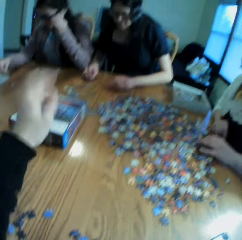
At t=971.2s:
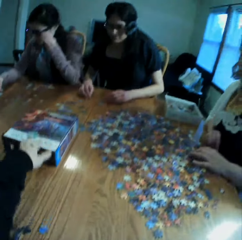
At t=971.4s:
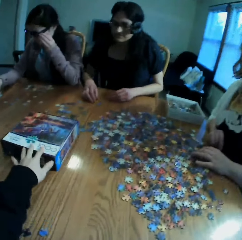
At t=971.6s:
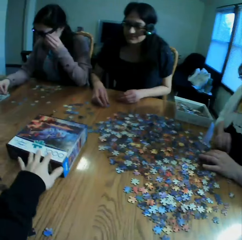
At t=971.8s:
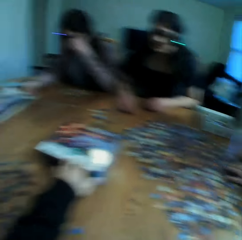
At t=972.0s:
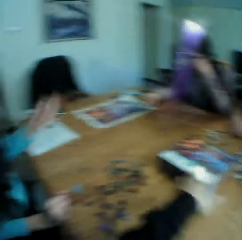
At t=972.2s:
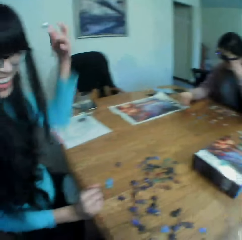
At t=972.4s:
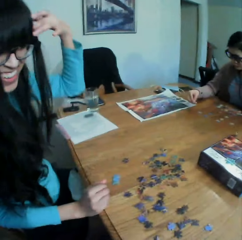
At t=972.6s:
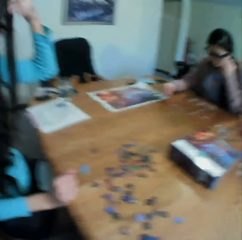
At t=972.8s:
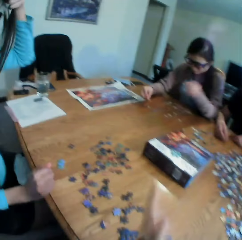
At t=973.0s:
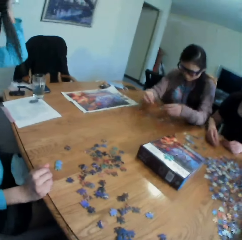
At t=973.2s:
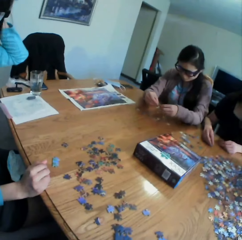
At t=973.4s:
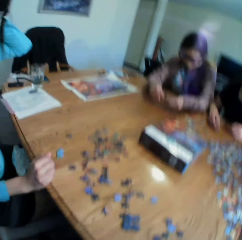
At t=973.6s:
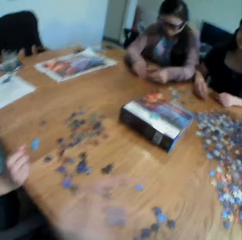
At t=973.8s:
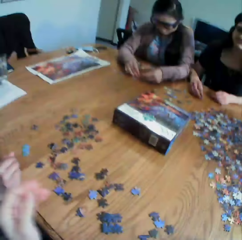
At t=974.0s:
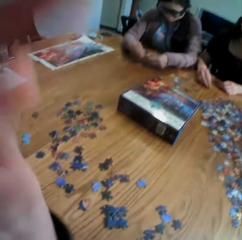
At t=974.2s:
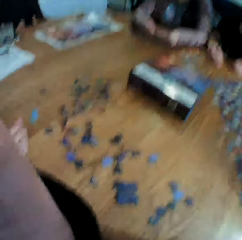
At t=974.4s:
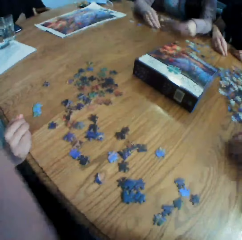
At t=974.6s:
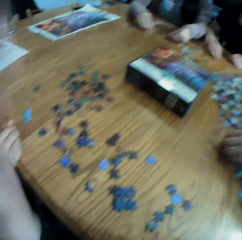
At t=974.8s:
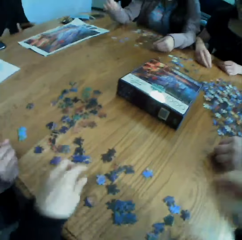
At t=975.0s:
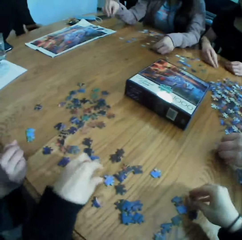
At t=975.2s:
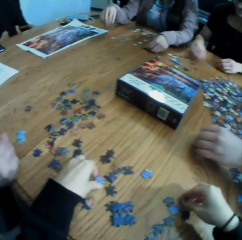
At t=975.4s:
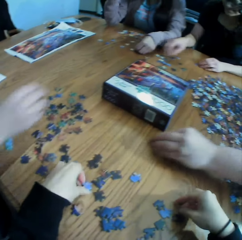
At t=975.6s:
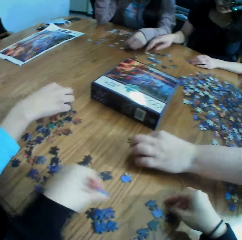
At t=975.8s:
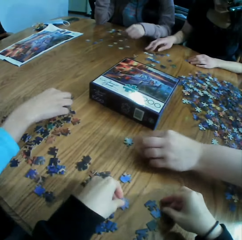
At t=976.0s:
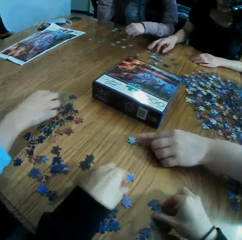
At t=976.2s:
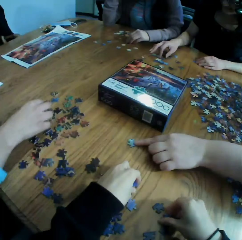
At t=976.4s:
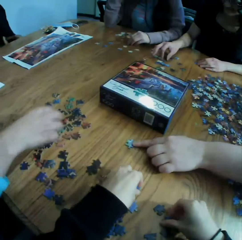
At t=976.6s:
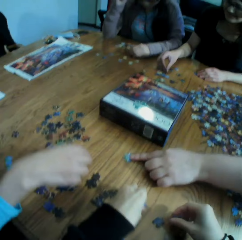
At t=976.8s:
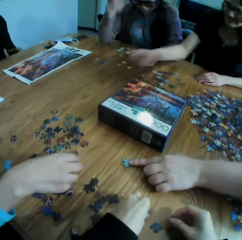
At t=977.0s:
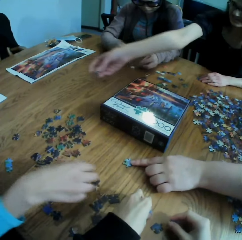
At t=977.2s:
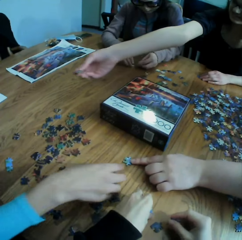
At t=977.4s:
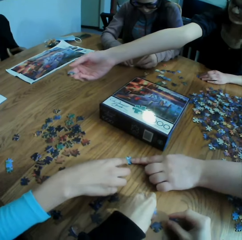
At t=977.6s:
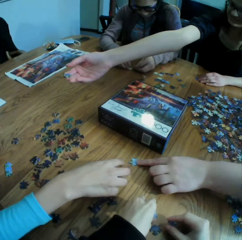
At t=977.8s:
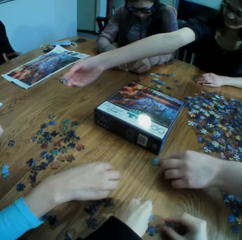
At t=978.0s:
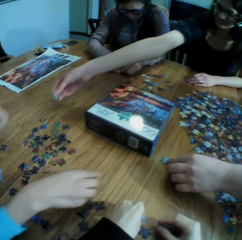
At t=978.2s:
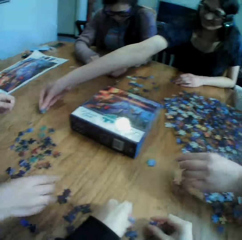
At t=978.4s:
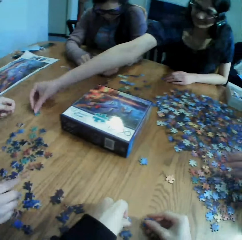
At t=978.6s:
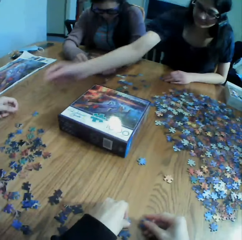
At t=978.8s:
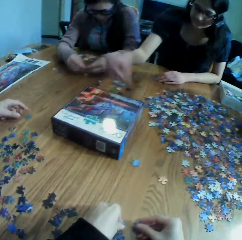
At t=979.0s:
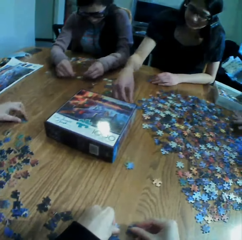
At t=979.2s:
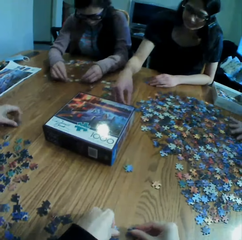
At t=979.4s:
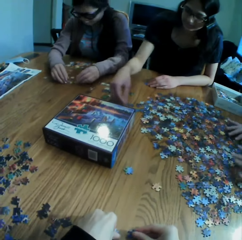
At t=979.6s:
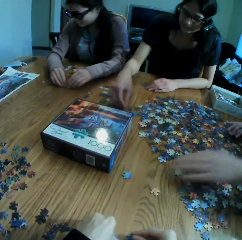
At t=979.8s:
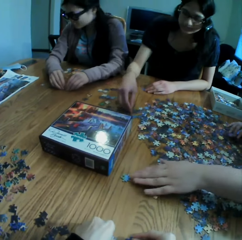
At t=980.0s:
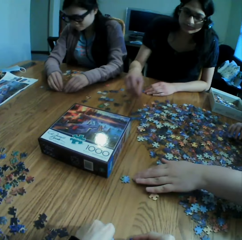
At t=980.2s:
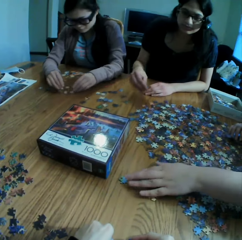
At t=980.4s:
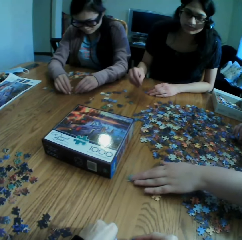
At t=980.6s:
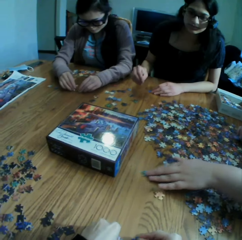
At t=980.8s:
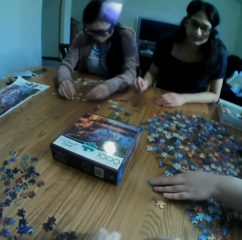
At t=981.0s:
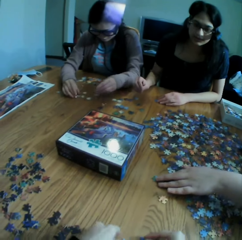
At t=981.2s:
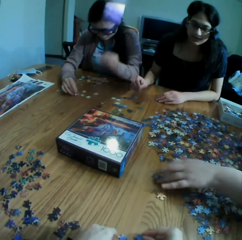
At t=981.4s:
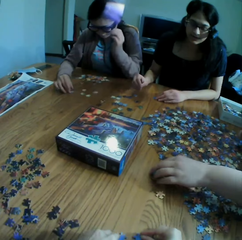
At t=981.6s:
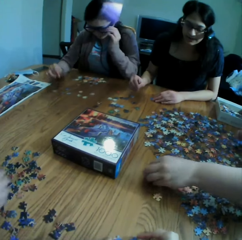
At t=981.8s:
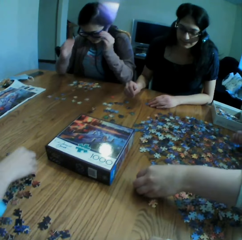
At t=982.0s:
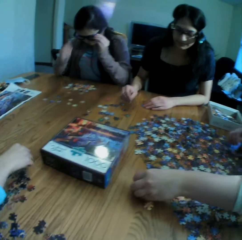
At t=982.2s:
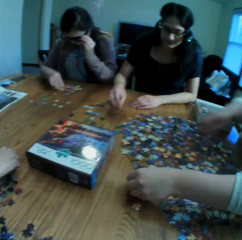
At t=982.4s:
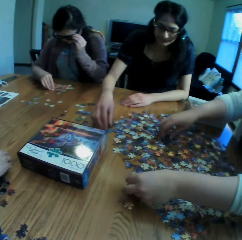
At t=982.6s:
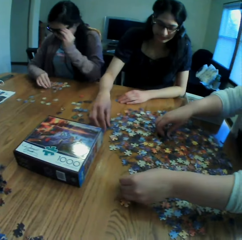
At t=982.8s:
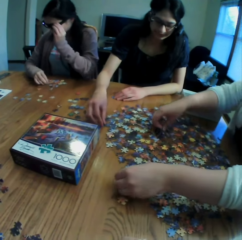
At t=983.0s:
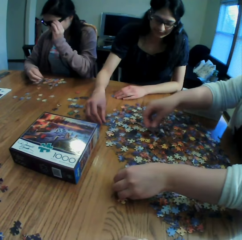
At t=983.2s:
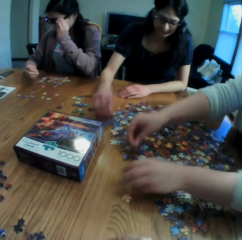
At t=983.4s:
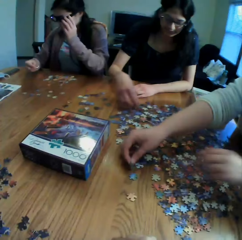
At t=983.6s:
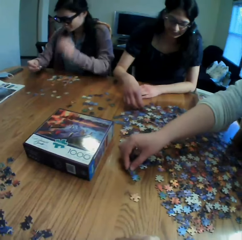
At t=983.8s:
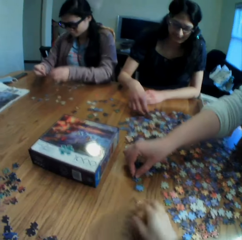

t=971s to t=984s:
The camera wearer moves the box on the table. They touch the jigsaw puzzle box. They look at a woman. The woman laughs to the camera wearer. The camera wearer lifts and moves the hand. They adjust the camera. They look at the table. They pick up the puzzles on the table. They touch the jigsaw clipart. They talk. They look at the box. Another woman converses to the colleagues.

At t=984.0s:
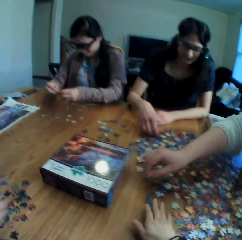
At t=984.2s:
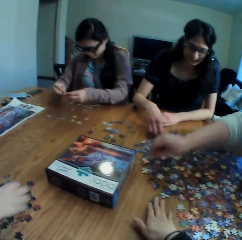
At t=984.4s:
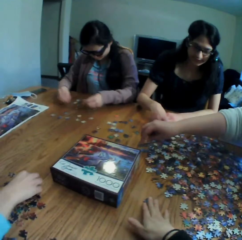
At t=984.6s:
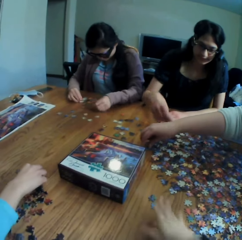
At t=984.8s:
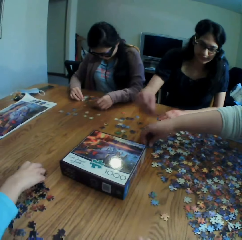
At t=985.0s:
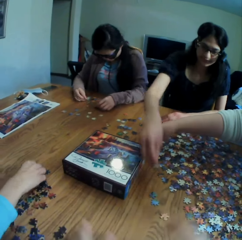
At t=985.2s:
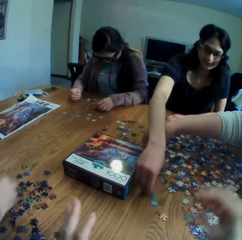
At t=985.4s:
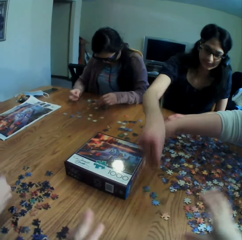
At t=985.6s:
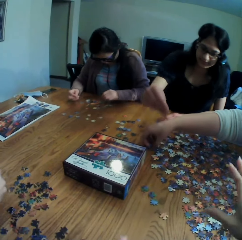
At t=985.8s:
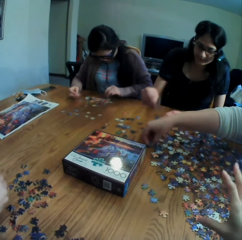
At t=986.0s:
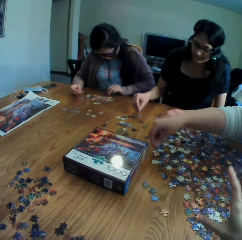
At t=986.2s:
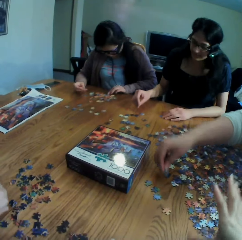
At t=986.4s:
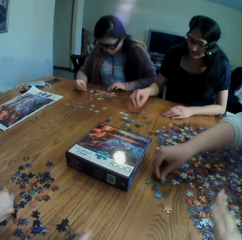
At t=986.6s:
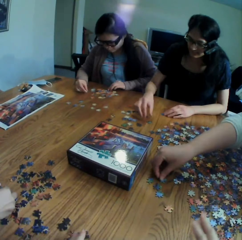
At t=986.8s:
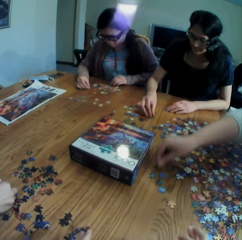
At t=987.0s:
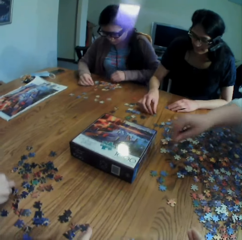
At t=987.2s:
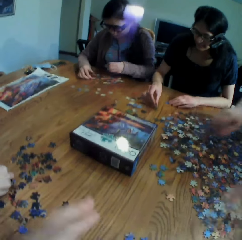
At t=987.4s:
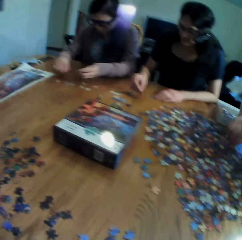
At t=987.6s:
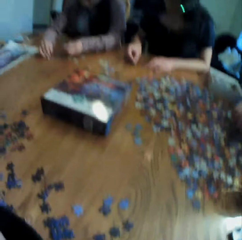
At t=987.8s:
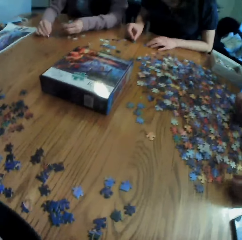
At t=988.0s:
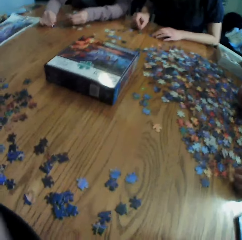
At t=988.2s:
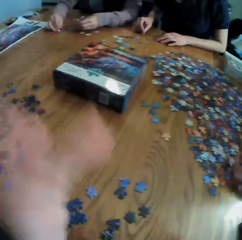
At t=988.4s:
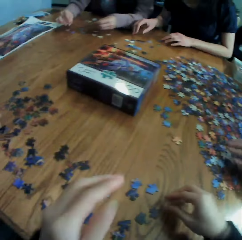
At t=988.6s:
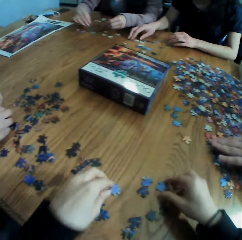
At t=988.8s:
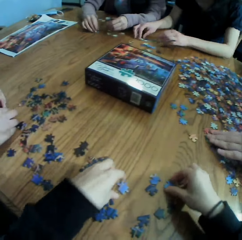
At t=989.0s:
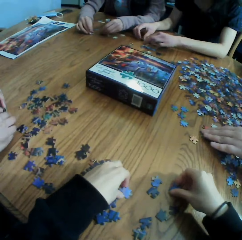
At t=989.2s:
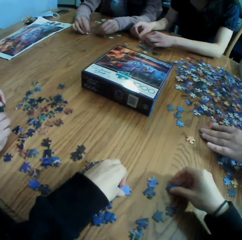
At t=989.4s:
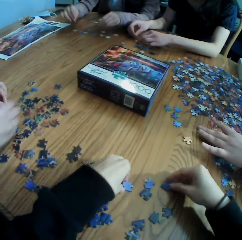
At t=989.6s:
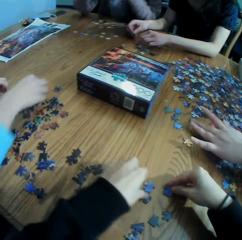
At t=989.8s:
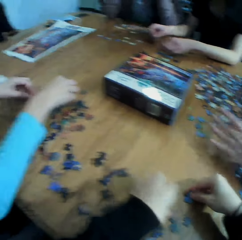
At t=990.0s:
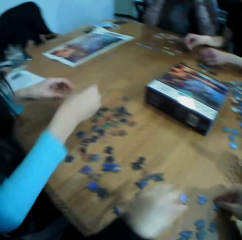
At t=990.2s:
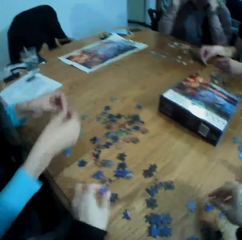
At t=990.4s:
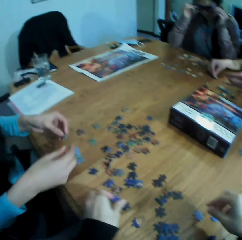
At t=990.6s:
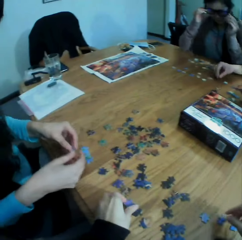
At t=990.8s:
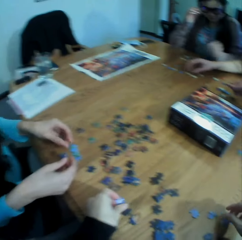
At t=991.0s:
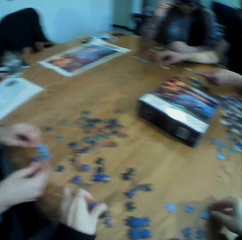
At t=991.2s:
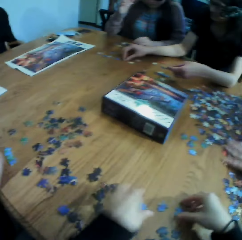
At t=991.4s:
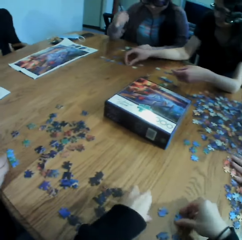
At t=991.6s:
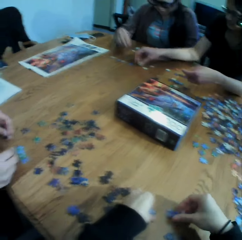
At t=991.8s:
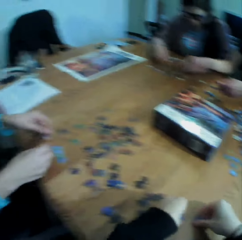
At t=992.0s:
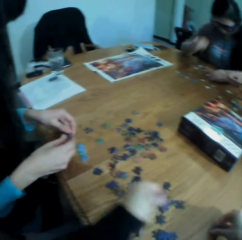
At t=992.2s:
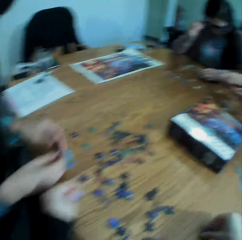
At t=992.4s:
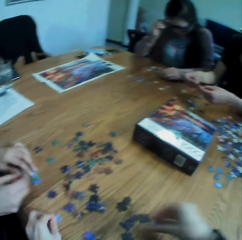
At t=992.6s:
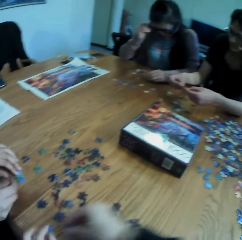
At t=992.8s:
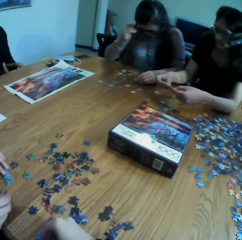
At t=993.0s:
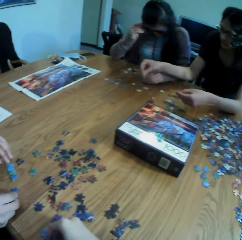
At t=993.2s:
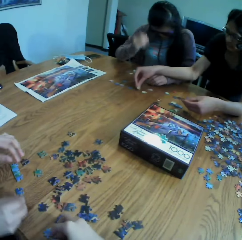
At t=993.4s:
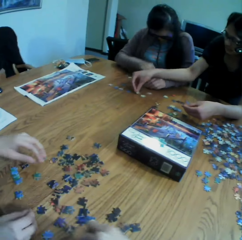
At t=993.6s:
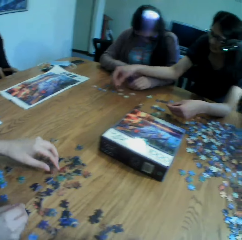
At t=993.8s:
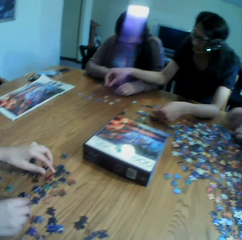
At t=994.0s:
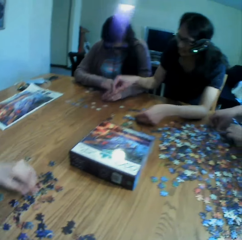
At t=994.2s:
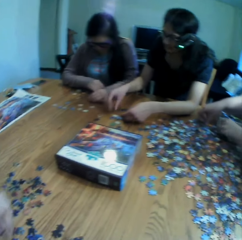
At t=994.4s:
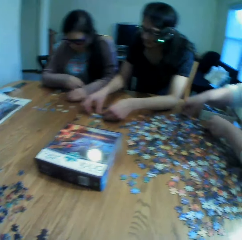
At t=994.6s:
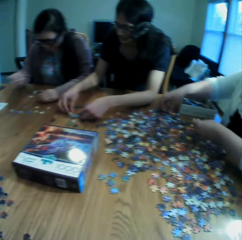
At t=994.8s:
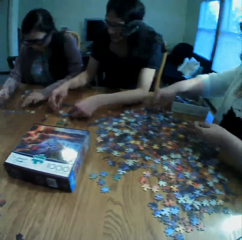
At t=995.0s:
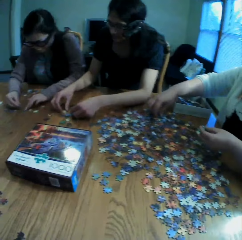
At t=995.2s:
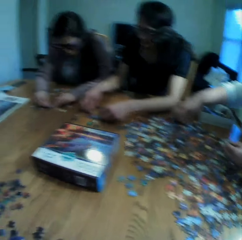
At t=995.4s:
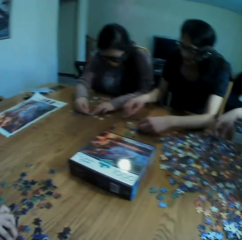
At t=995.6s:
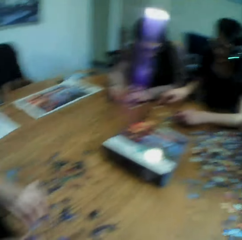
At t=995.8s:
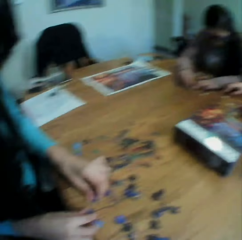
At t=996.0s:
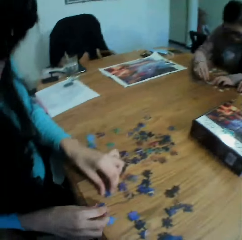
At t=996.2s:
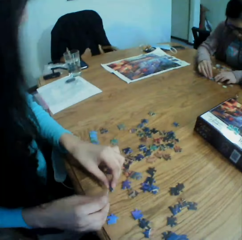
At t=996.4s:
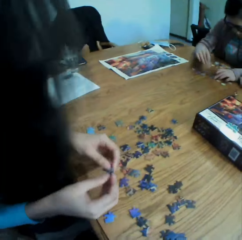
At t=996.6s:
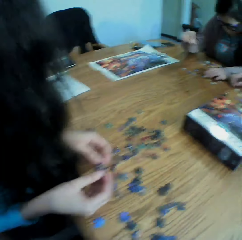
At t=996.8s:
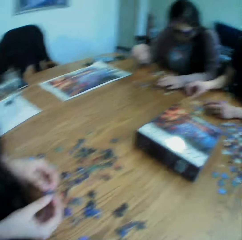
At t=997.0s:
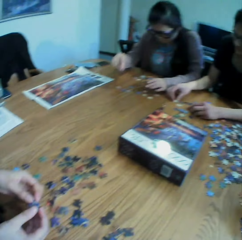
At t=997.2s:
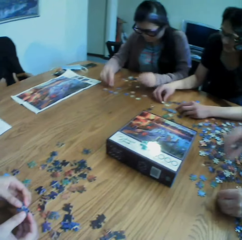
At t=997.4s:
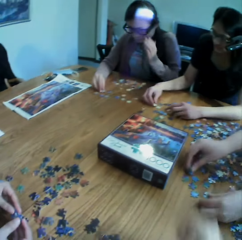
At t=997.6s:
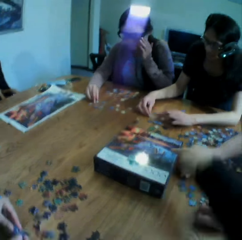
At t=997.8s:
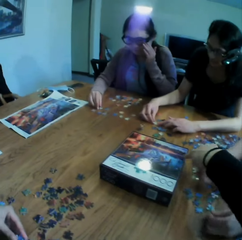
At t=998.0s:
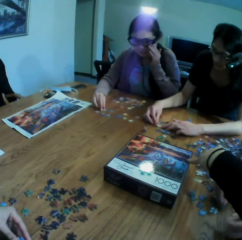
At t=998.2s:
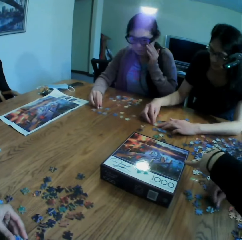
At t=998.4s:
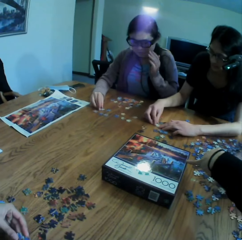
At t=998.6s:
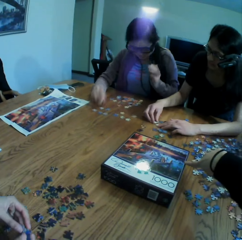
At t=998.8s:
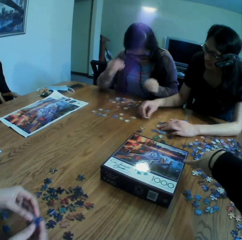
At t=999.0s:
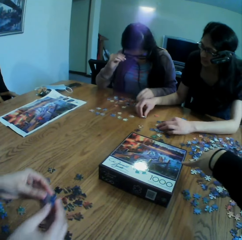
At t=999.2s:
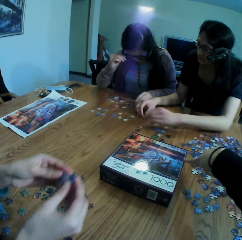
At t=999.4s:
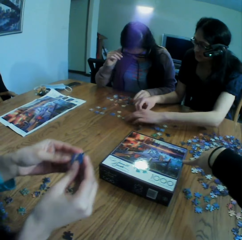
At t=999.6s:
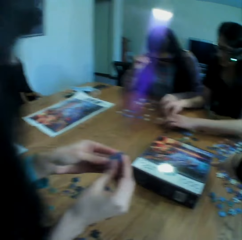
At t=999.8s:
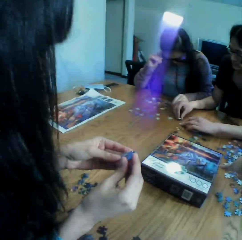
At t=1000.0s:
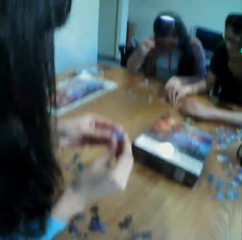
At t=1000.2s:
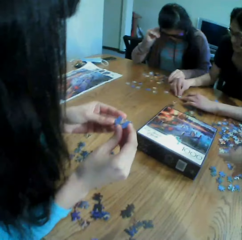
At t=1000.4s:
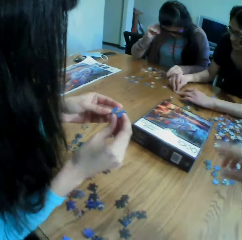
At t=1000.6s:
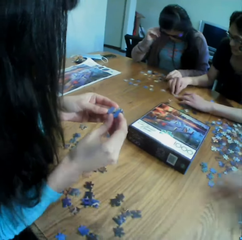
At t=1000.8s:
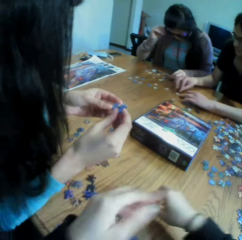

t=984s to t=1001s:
The camera wearer responds to a woman. They move the hands on the table. They look at the table. They touch the camera. They move the puzzles on the table. They arrange the jigsaw clipart. They converse to the colleagues. They pick up the paper puzzles. They look at the puzzles on the table. They look at another woman. They talk. They look at a third woman. They point at the box.
